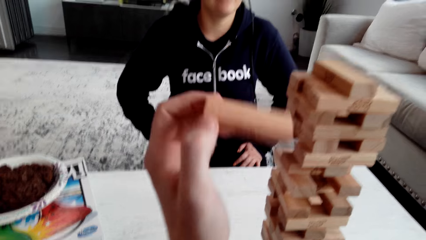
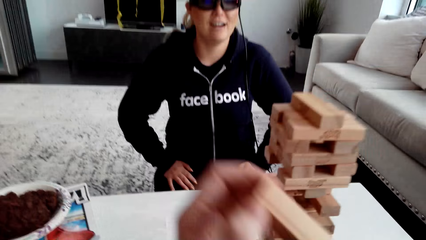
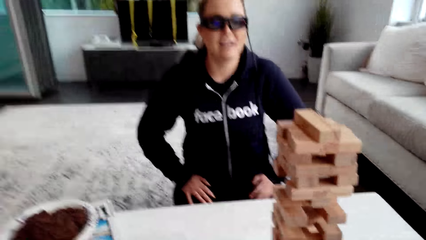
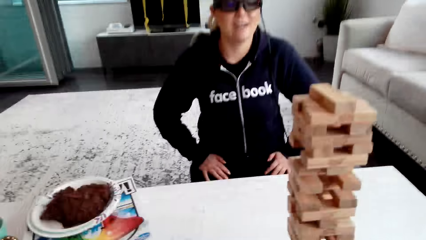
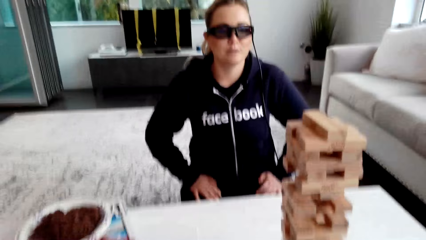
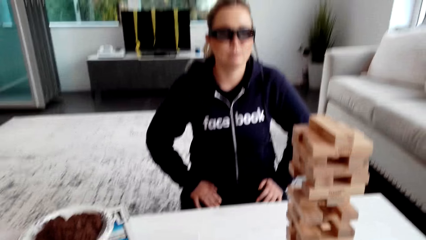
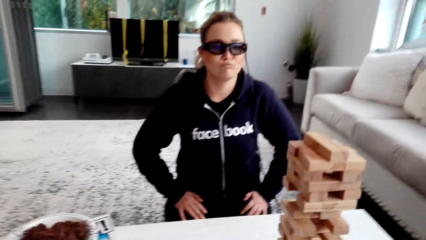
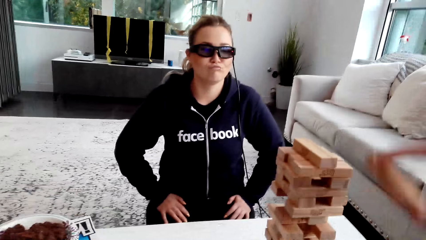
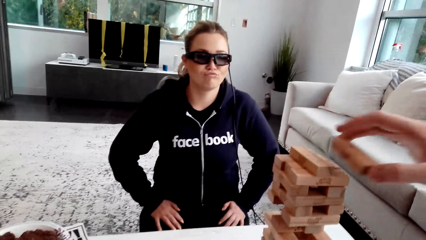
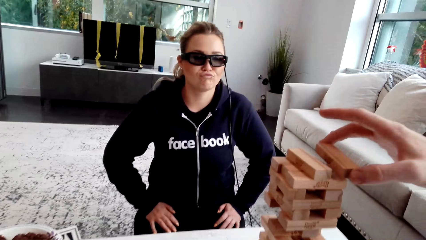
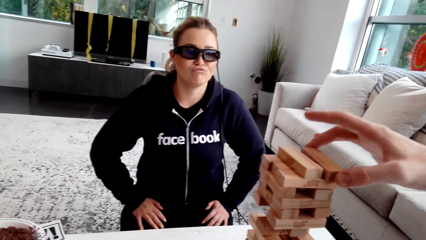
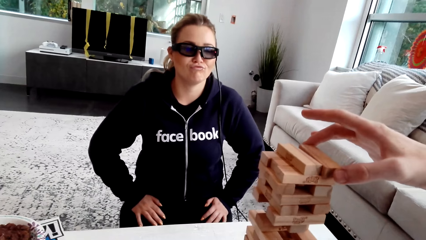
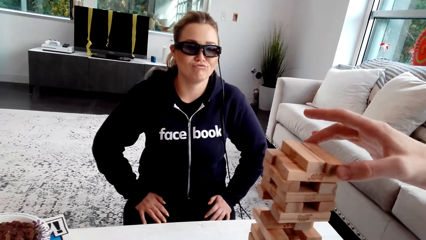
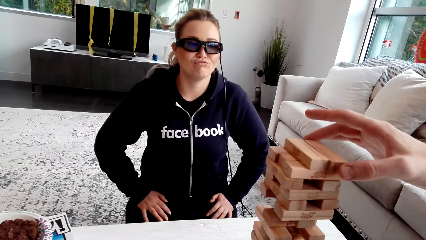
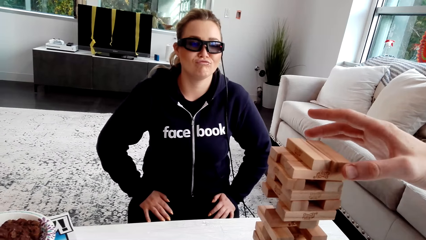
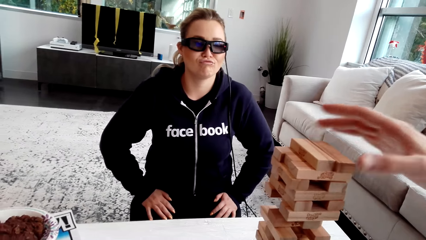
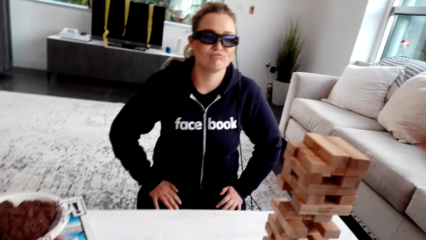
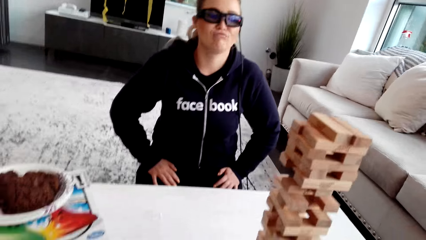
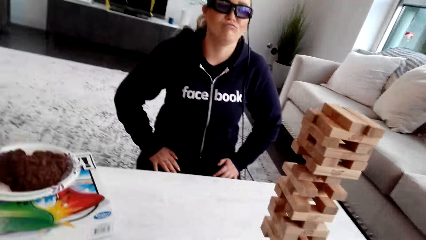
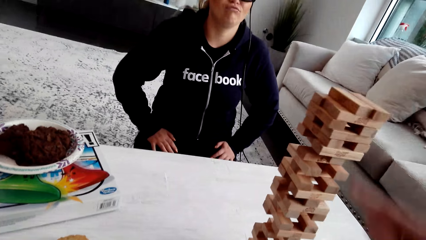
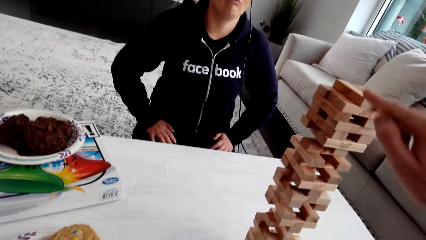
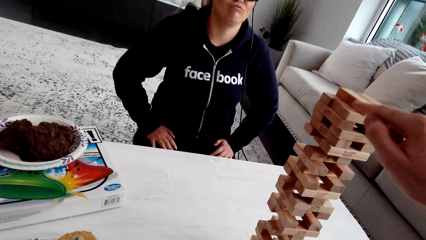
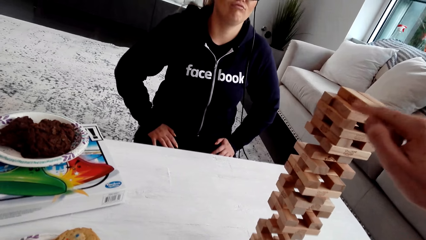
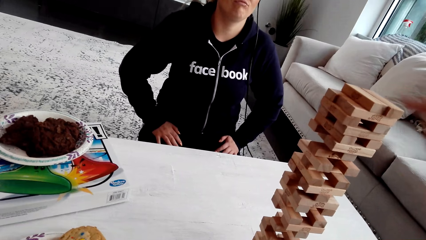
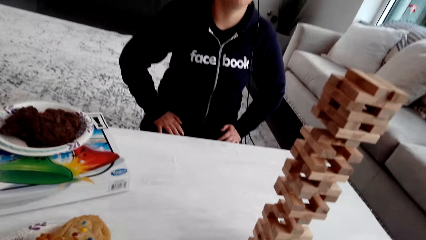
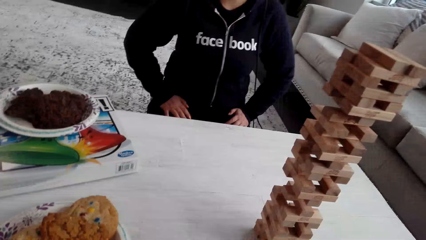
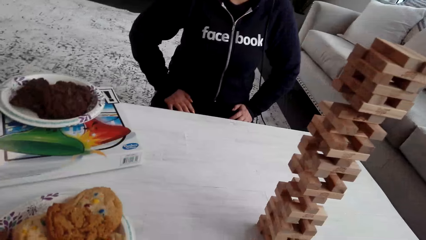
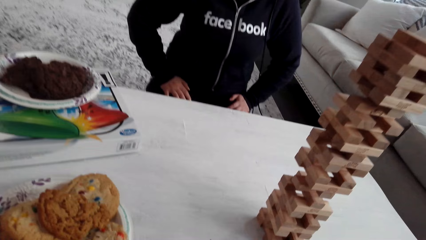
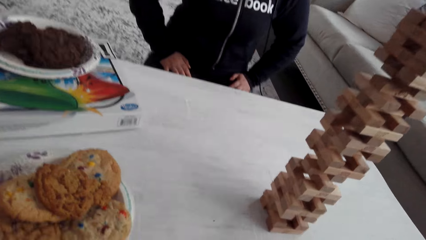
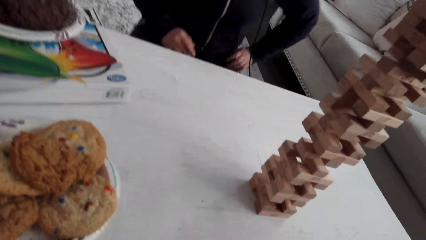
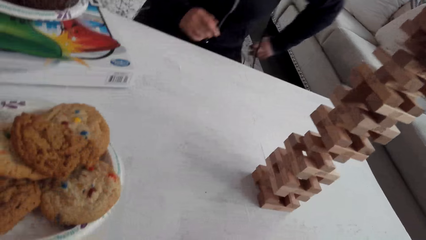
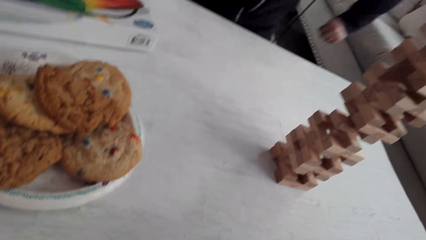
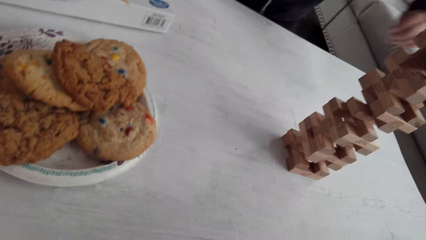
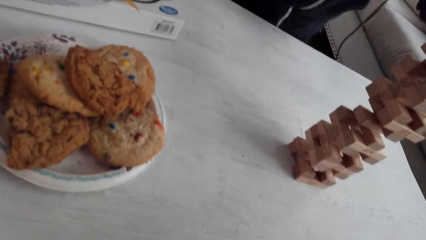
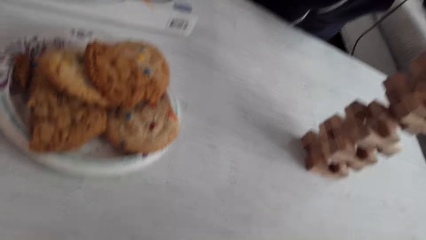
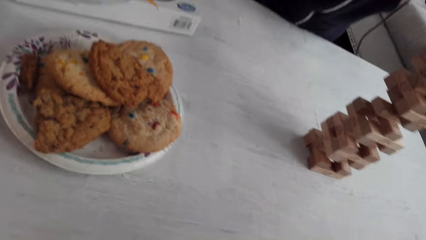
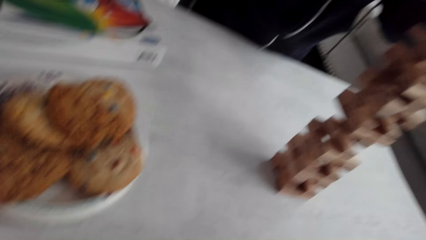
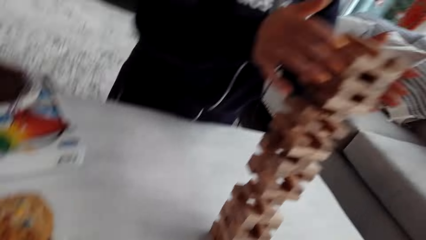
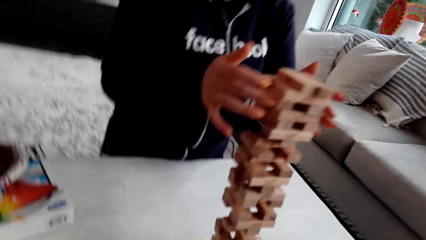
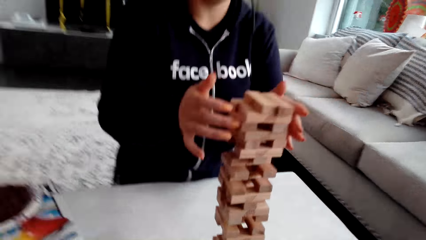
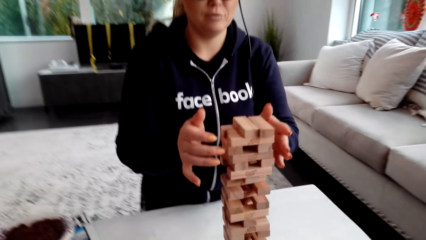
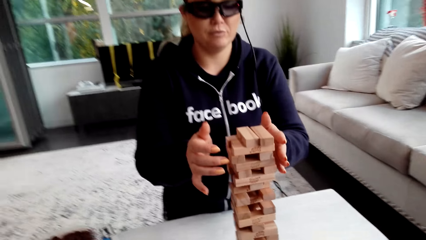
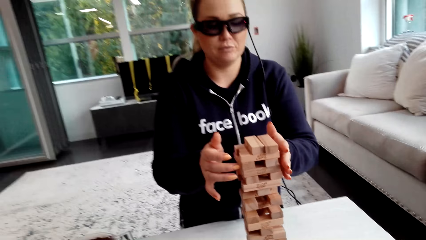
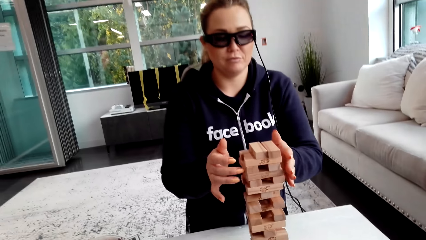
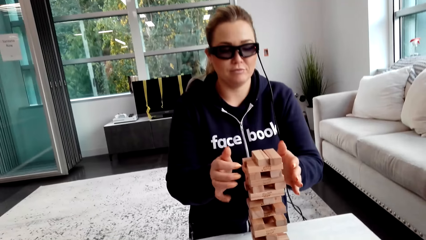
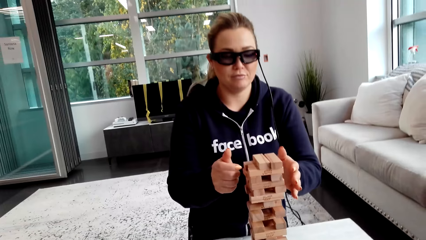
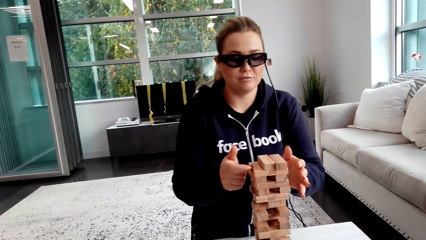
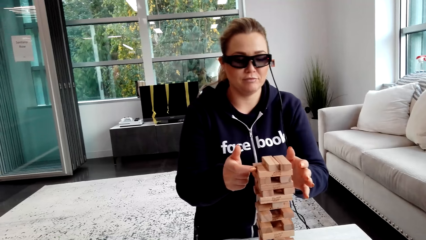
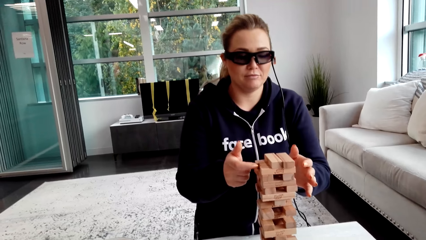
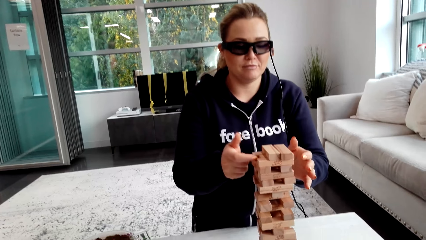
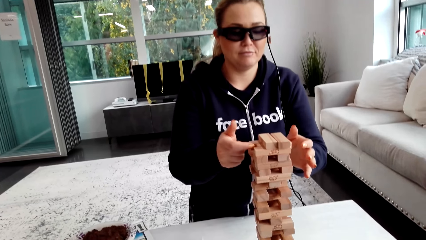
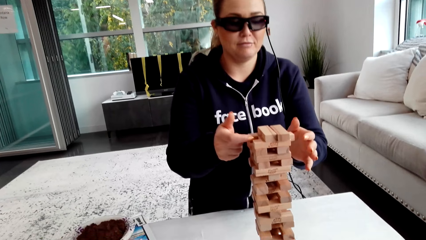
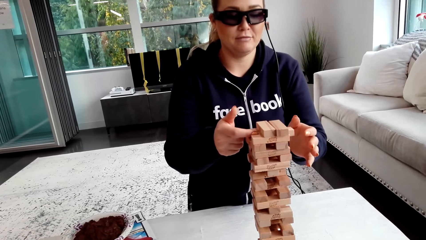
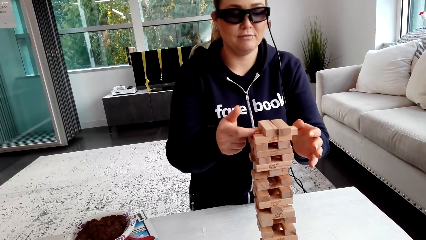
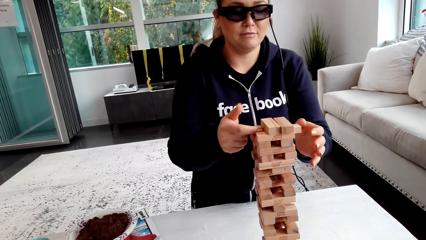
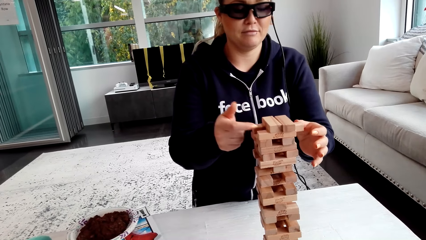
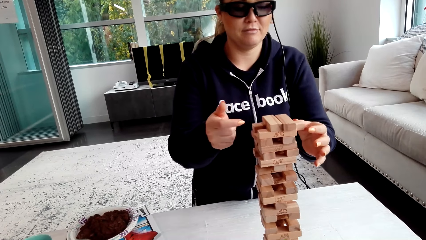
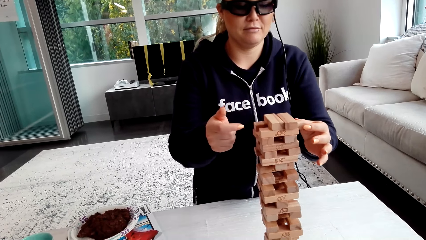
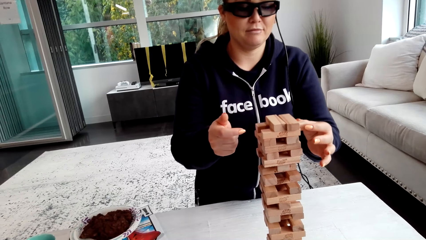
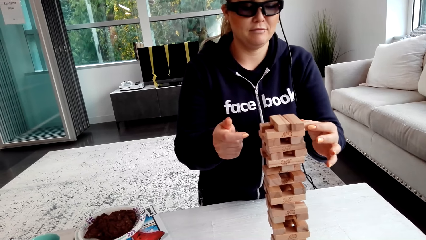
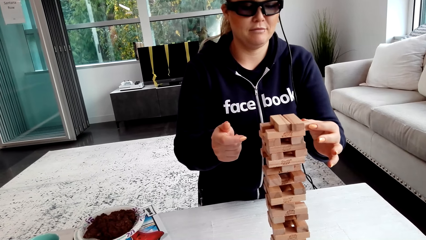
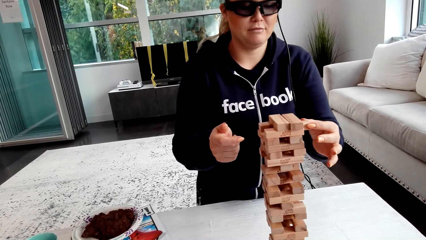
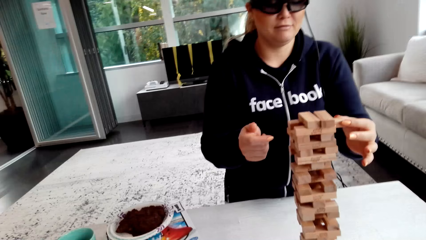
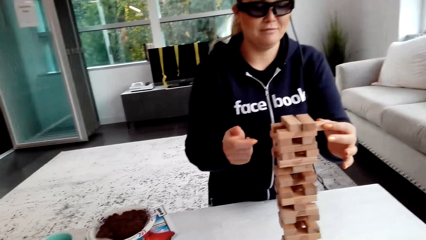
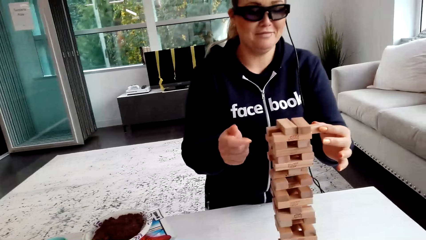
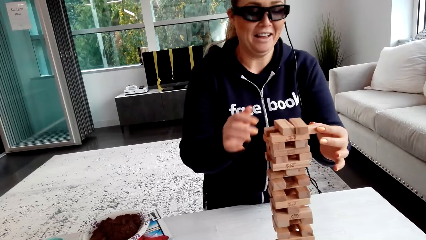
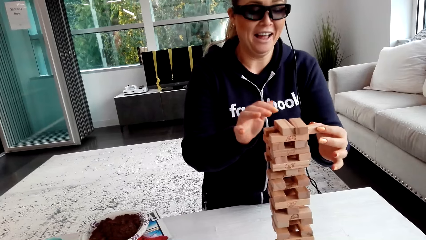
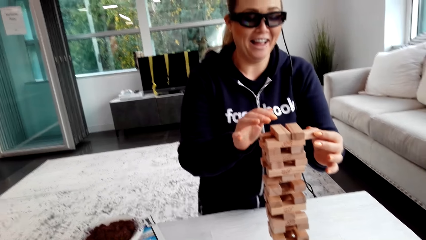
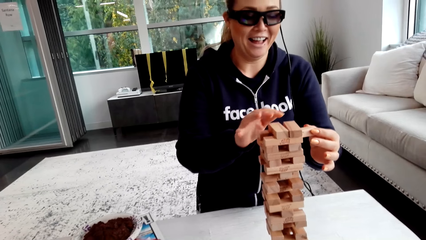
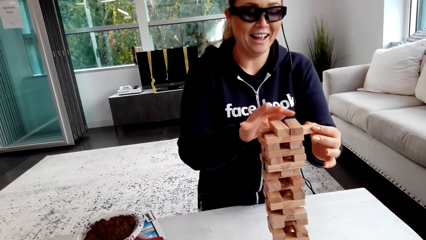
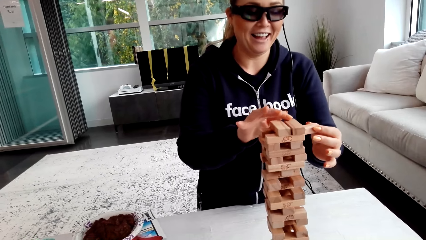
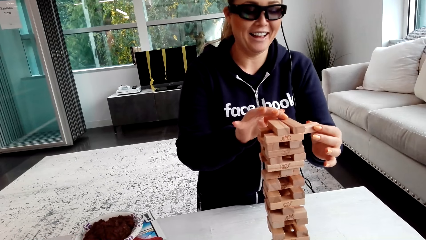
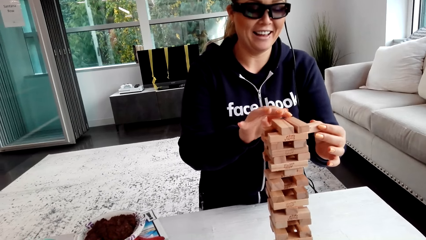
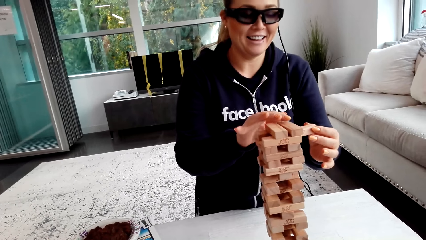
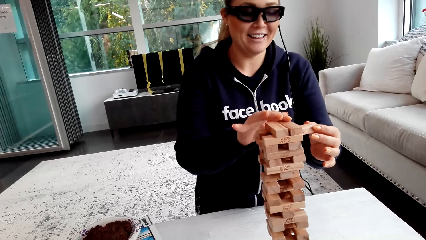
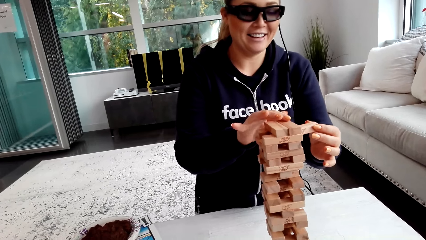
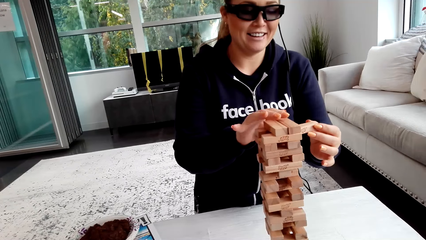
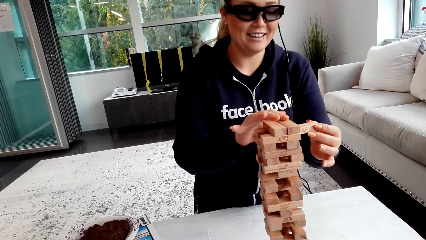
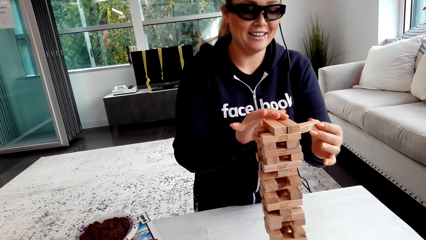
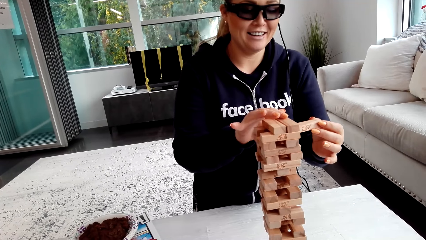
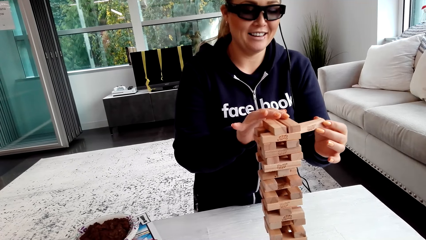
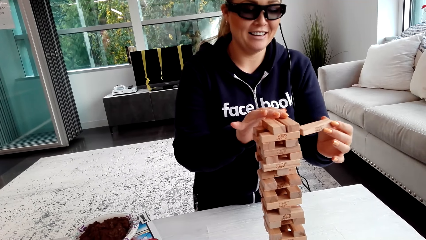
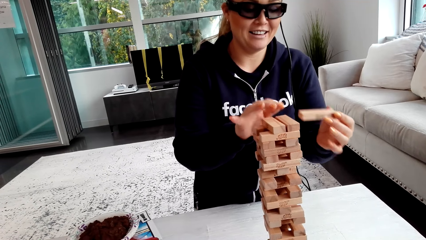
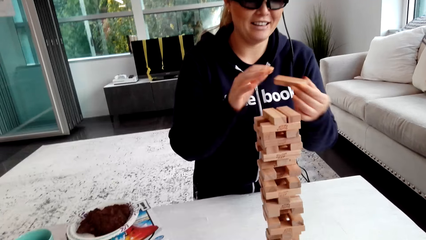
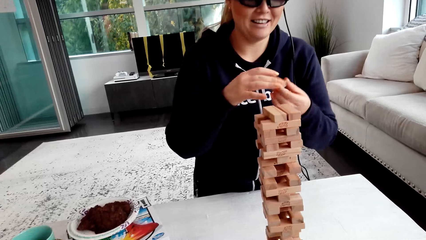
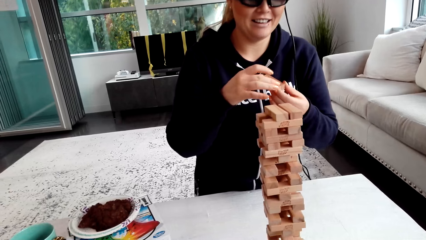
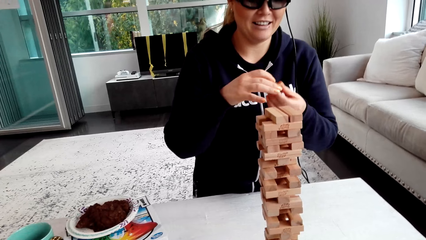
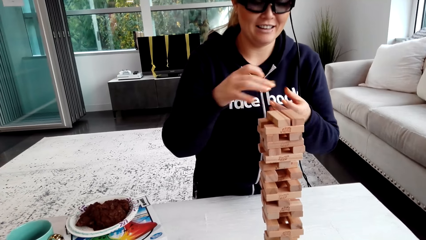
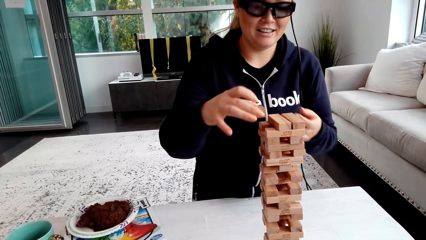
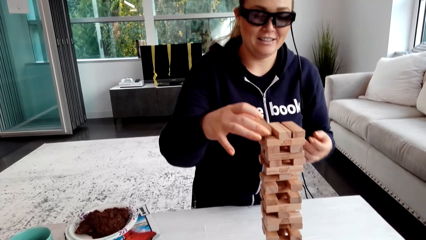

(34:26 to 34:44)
The camera wearer talks to a woman. She puts the wooden jenga piece on top of the jenga with her right hand. She talks to the woman. The woman removes a piece of the jenga block and plays. The camera wearer talks to the woman. The woman removes the wooden jenga piece with her left hand and touches the wooden jenga piece with her right hand.
